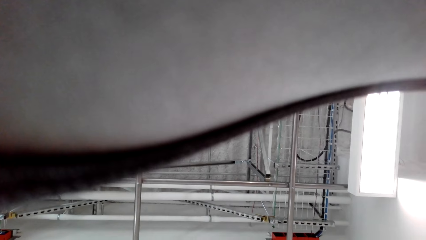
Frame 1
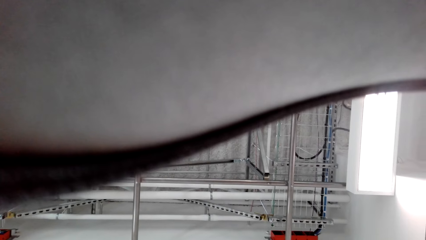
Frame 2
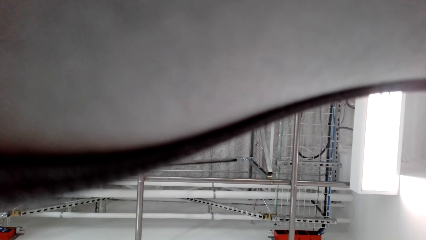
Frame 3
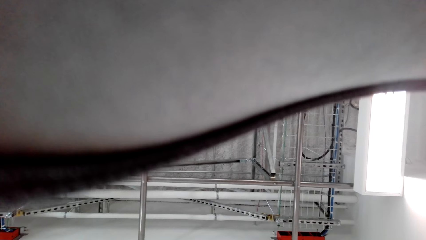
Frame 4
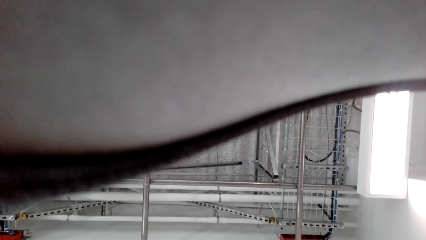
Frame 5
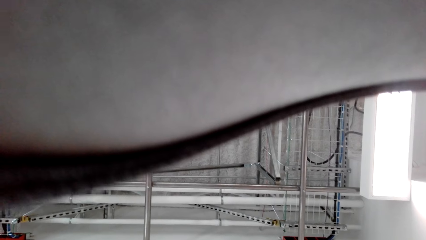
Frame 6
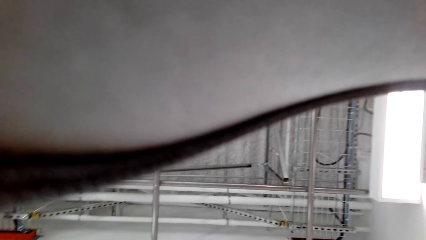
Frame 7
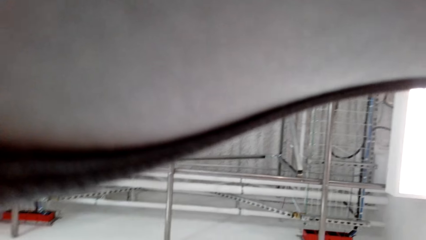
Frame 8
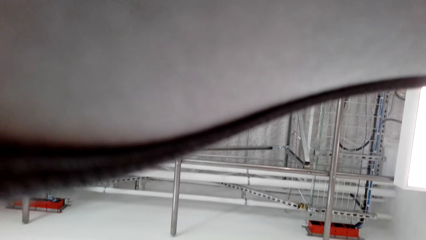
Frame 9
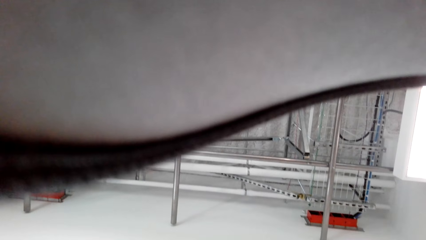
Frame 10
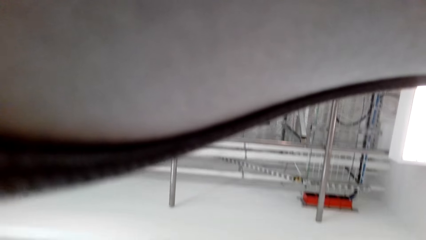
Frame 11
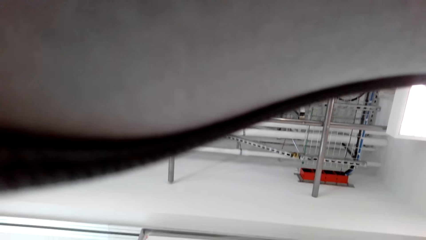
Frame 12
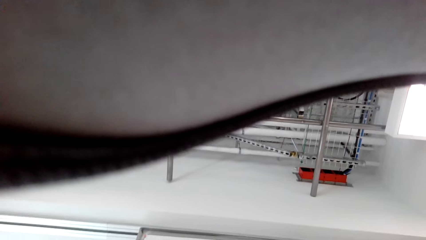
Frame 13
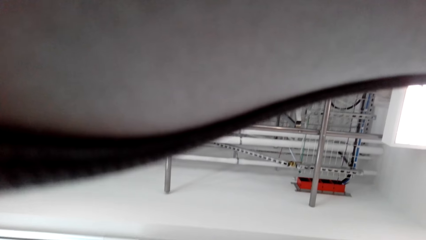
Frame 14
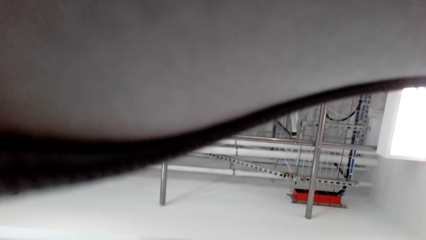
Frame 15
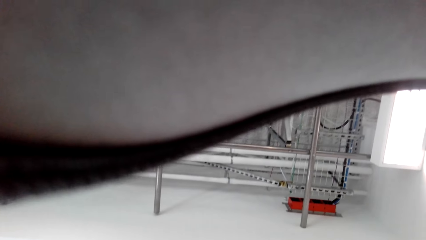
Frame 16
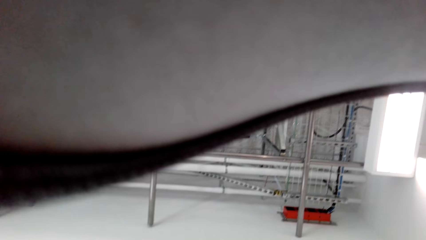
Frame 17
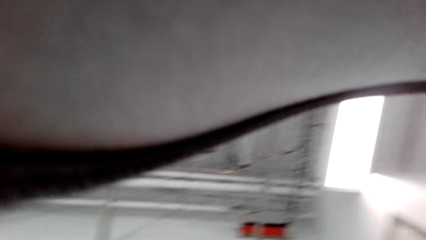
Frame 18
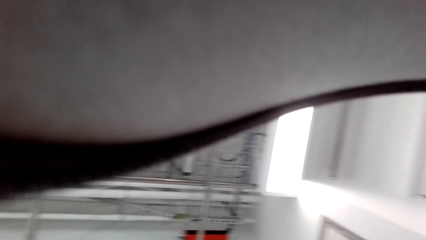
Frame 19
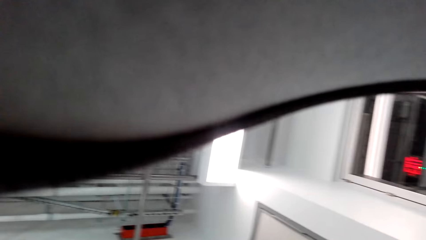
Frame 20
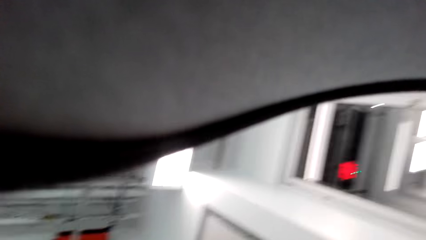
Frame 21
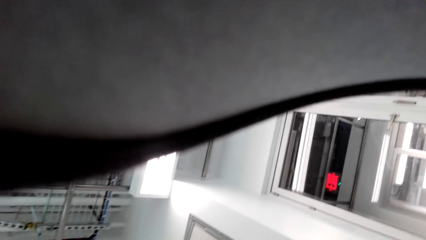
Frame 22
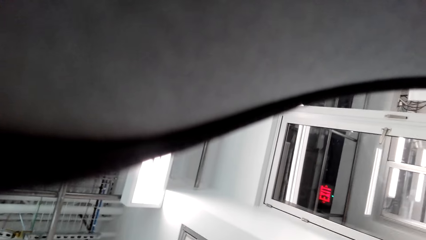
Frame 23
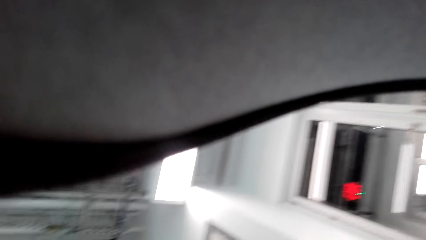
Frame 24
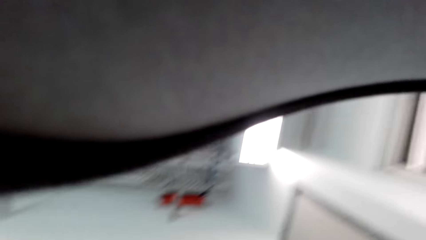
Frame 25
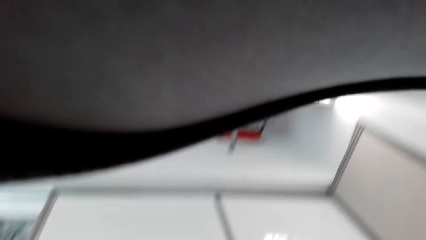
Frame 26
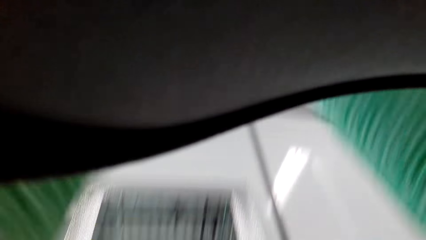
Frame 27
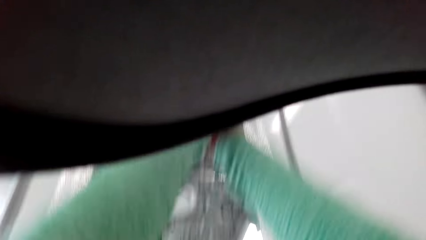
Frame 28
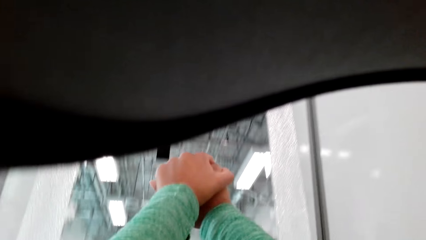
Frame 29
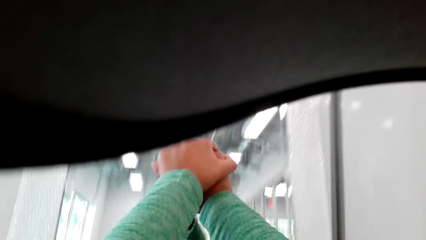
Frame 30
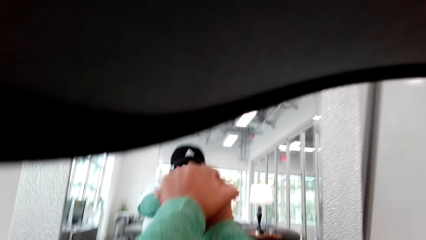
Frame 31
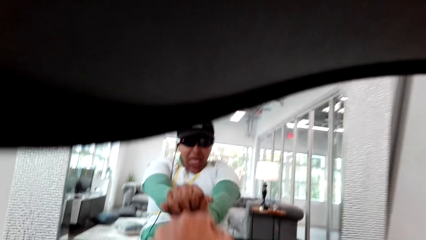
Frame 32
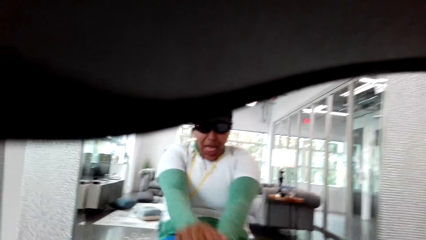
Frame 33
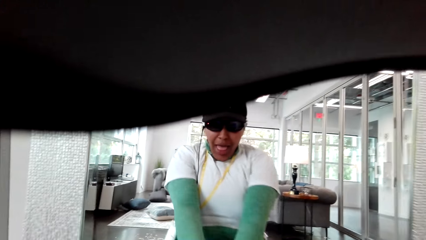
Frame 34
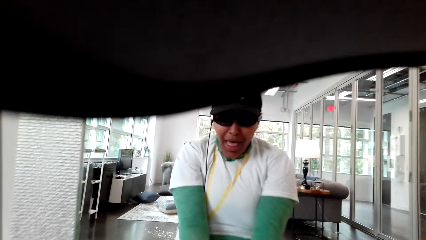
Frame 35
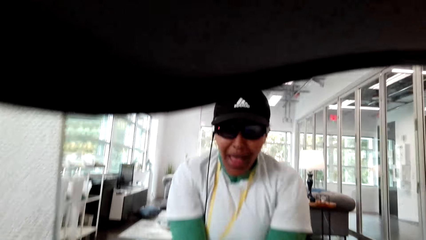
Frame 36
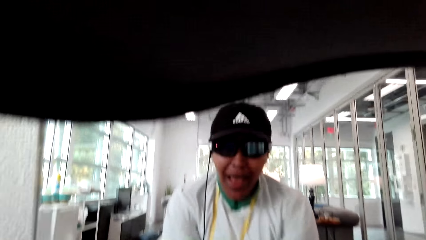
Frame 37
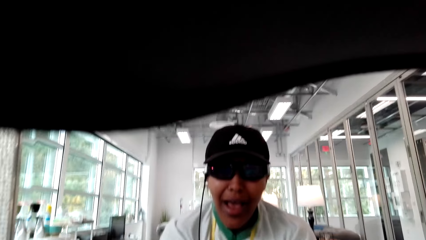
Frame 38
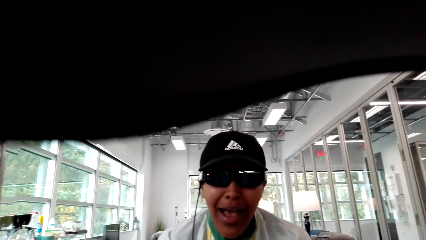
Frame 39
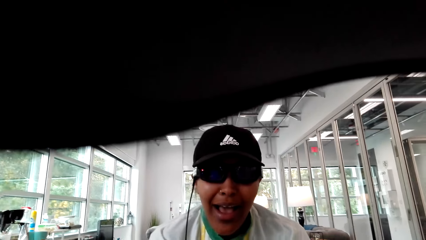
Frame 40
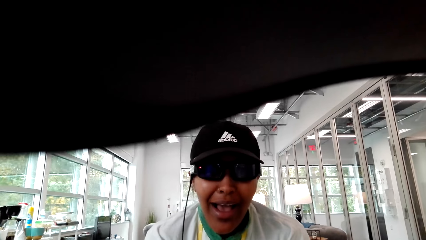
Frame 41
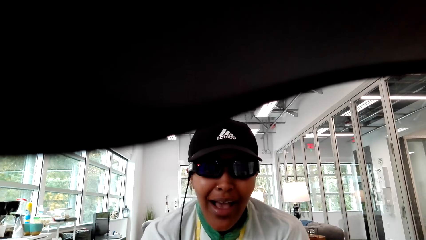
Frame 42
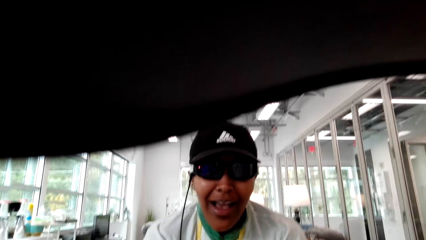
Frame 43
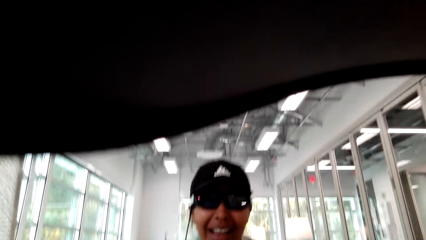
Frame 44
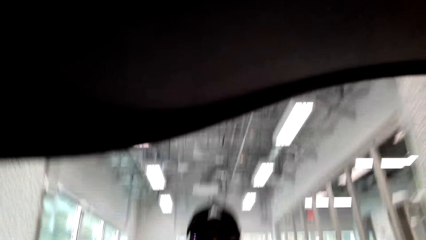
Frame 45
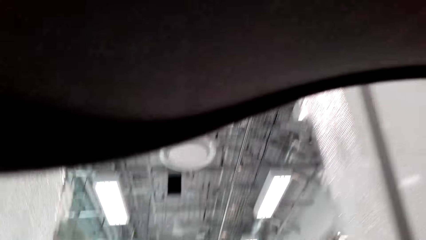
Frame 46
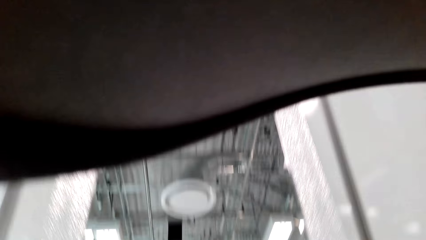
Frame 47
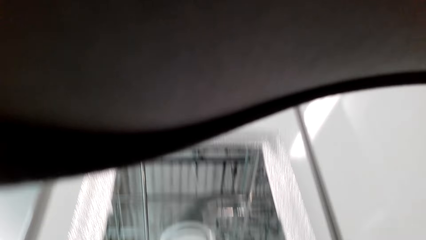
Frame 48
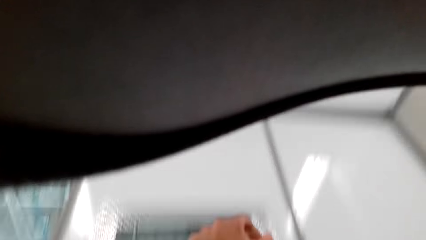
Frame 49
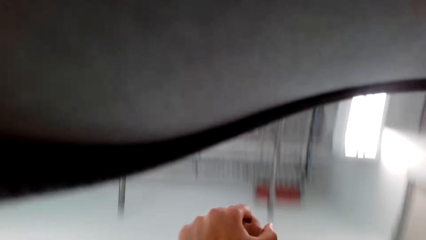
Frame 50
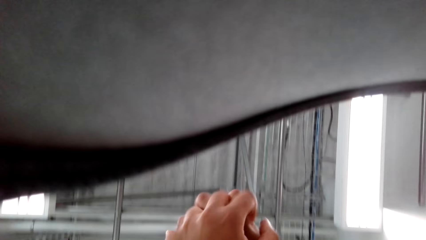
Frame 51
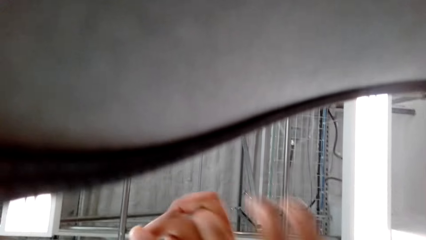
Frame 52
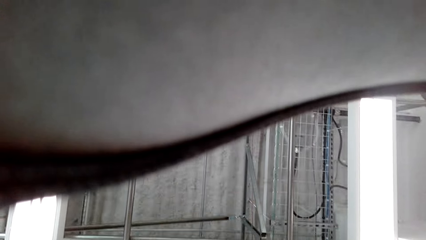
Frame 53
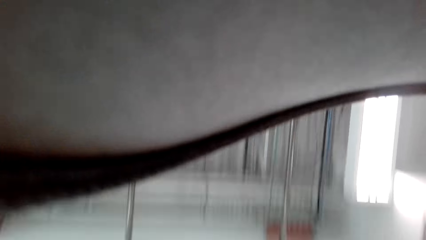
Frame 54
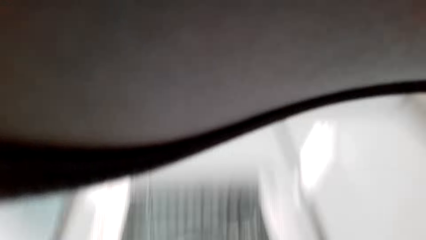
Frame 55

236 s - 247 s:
The camera wearer looks around the house. They exercise in the room.

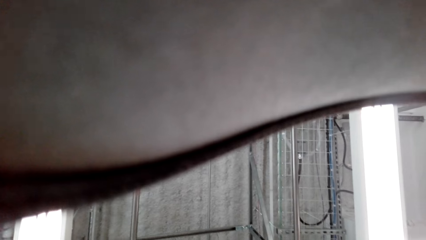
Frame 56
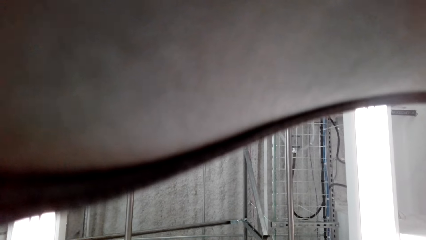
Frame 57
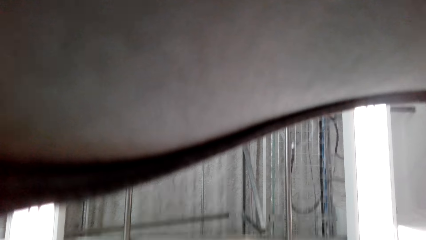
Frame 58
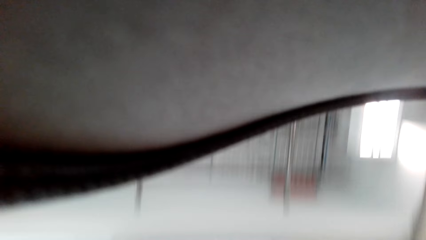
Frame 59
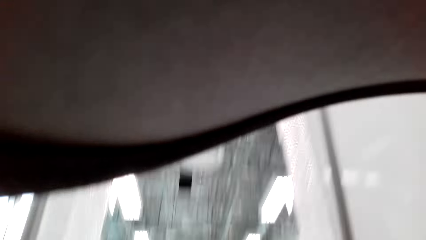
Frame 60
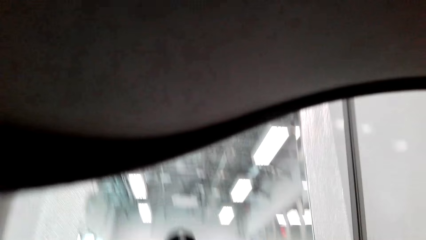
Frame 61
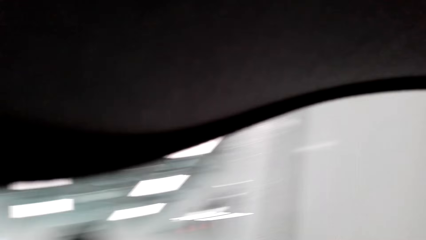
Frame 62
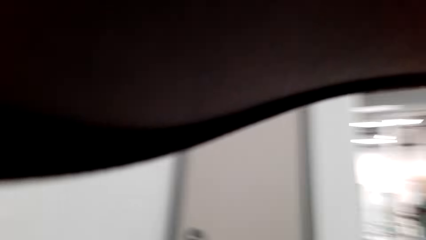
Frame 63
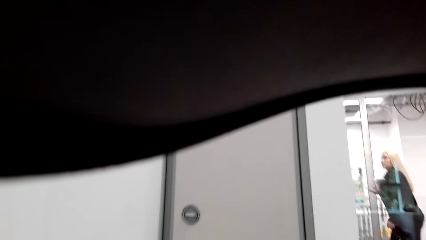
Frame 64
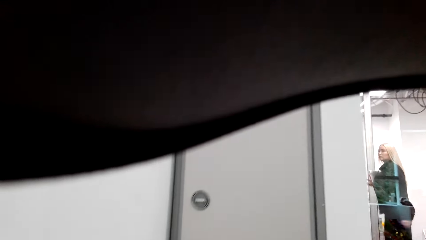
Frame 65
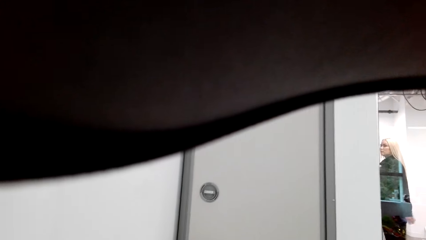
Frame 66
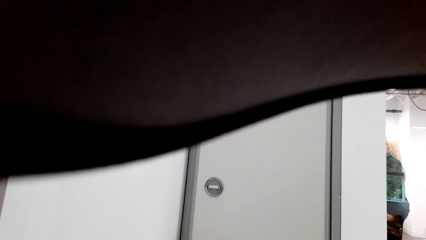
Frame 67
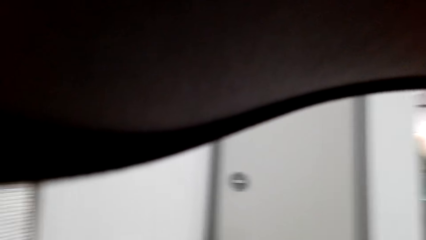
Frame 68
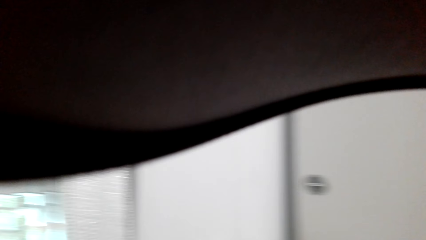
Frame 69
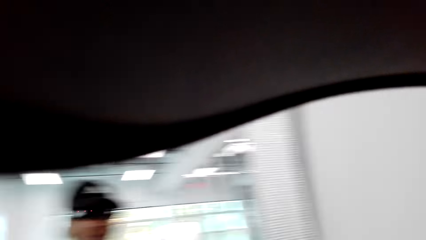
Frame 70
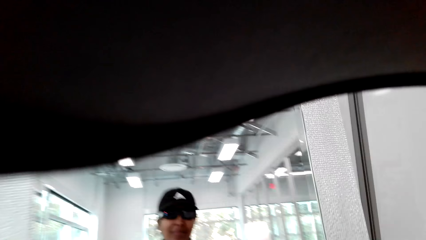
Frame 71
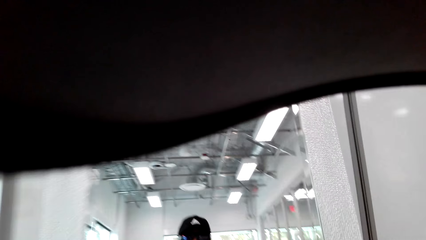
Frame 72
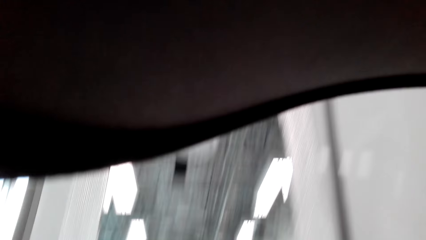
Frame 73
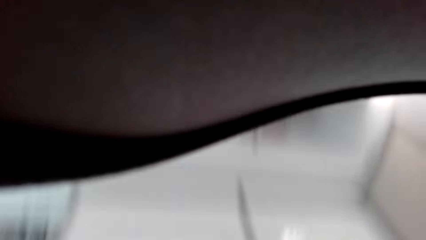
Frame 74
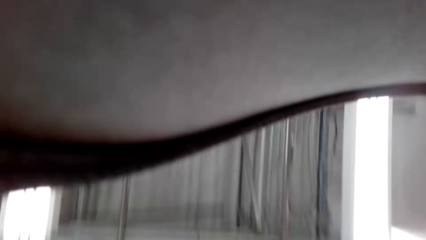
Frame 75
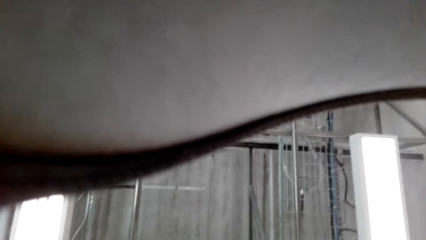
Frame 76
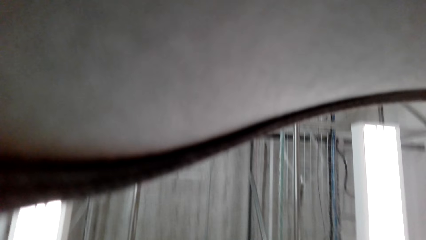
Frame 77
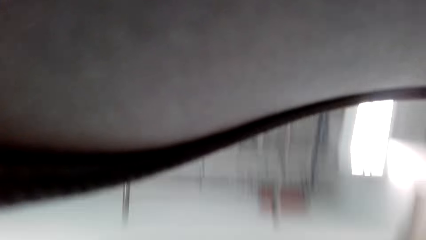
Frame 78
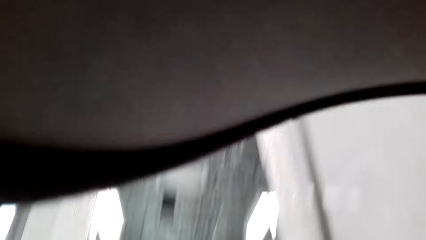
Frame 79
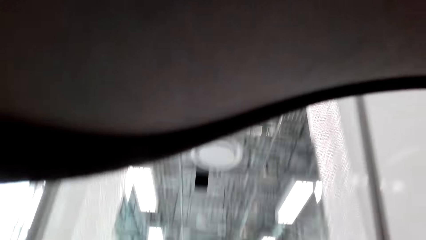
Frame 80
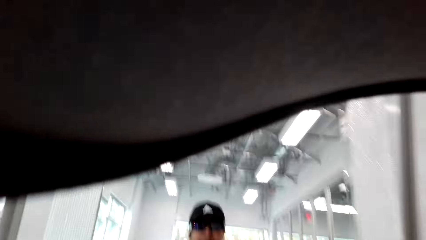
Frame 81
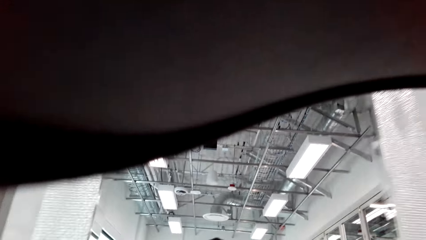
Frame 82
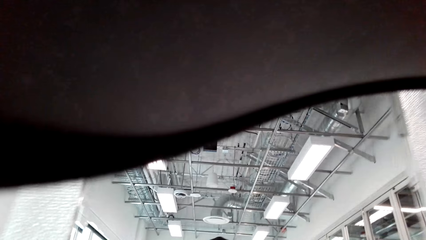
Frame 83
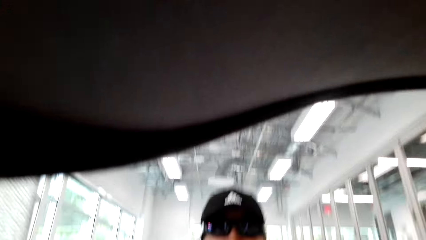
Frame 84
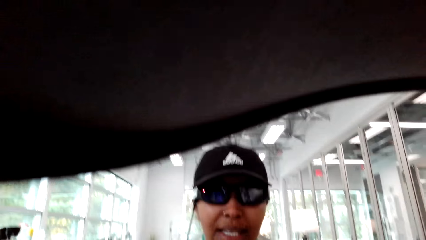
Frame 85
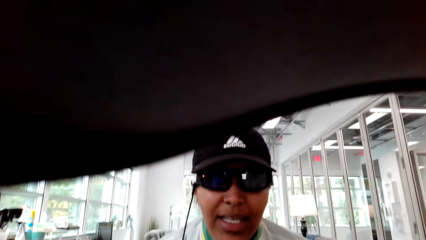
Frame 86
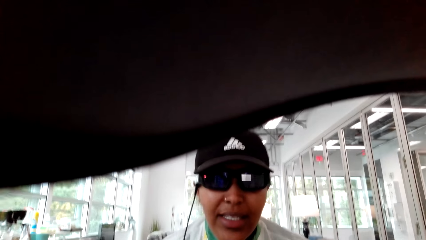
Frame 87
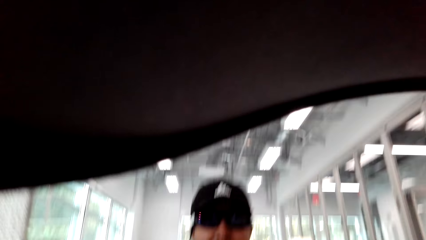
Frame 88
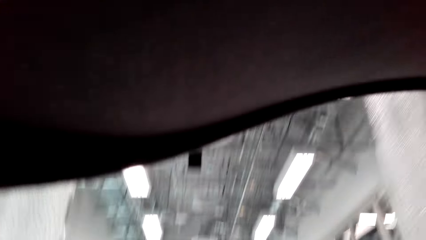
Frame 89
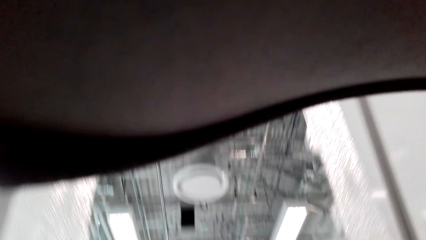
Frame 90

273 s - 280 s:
A lady walks in the room.
